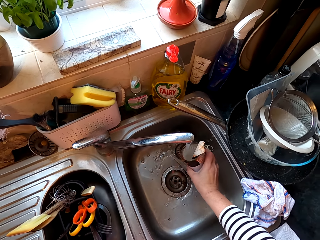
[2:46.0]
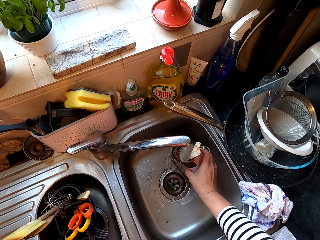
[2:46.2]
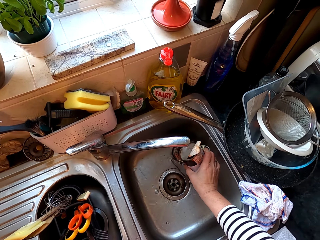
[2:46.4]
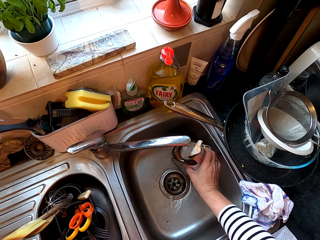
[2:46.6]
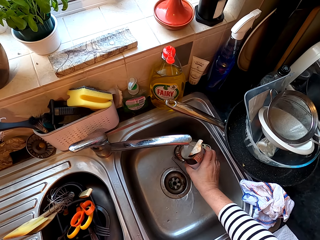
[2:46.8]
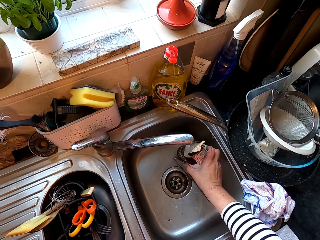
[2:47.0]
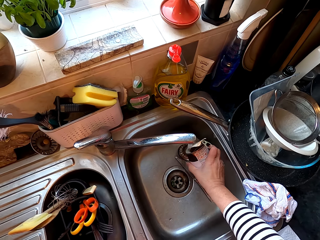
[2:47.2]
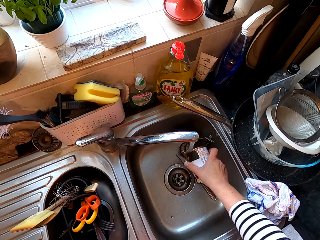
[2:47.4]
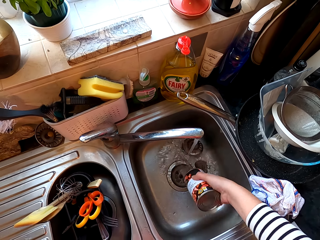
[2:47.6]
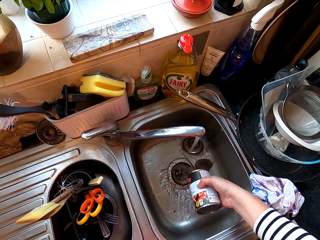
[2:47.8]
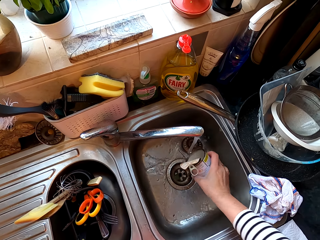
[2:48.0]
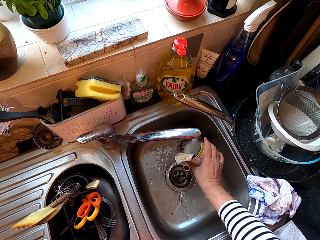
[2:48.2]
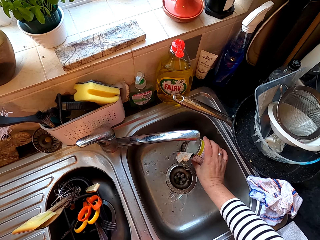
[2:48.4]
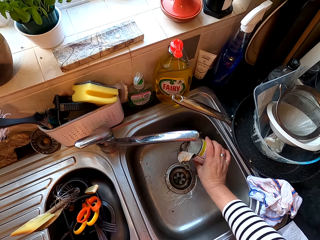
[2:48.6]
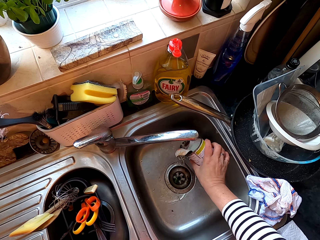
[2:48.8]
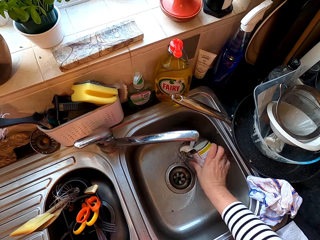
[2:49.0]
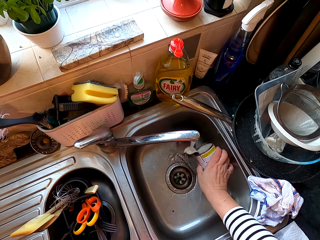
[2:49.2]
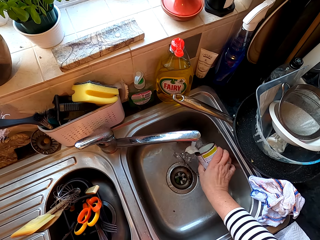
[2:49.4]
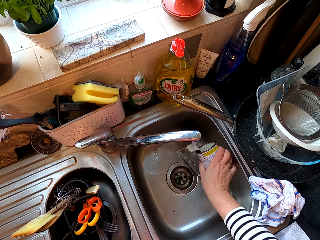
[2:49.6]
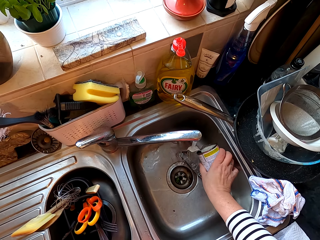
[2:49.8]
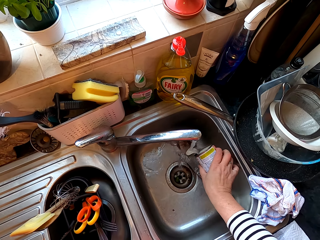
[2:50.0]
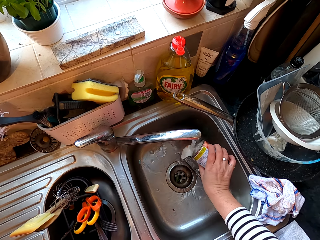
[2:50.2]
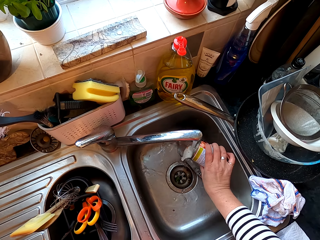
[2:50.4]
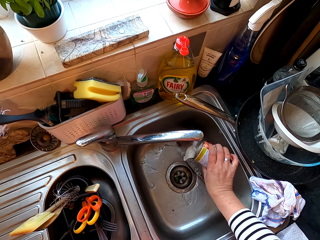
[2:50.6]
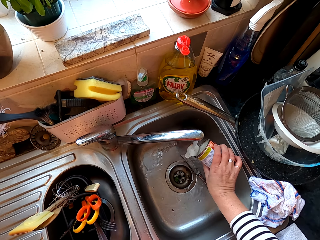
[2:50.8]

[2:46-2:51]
The camera wearer rinses the tin. They pour water in the sink. They clean the tin.

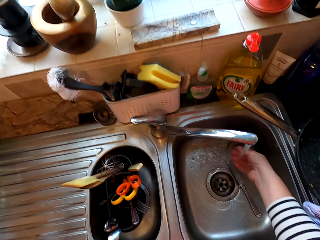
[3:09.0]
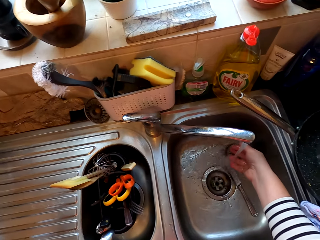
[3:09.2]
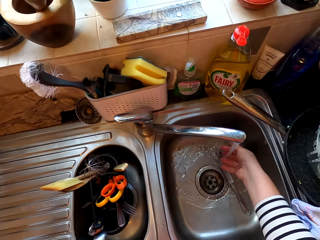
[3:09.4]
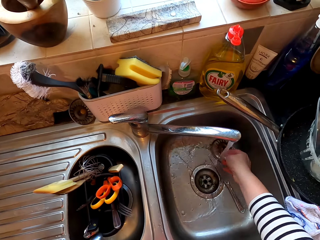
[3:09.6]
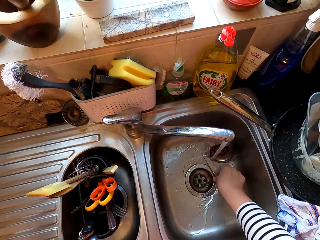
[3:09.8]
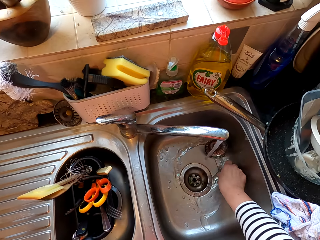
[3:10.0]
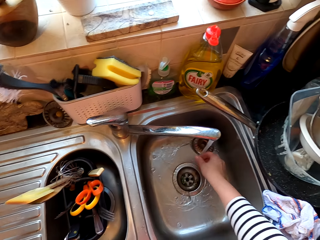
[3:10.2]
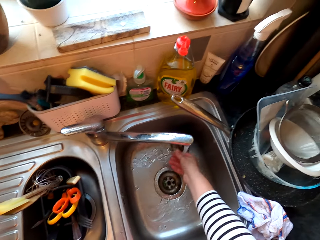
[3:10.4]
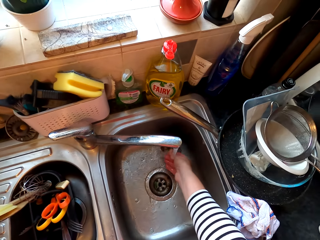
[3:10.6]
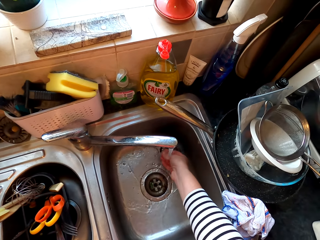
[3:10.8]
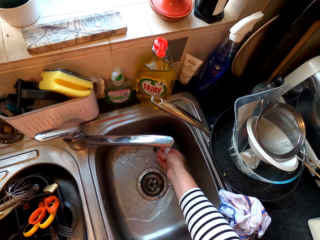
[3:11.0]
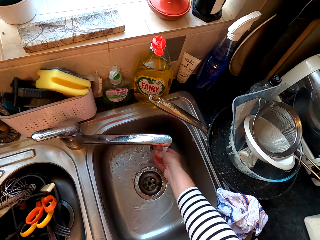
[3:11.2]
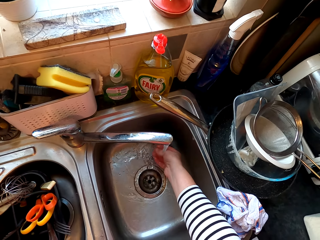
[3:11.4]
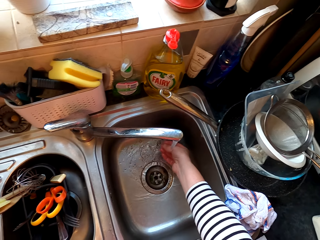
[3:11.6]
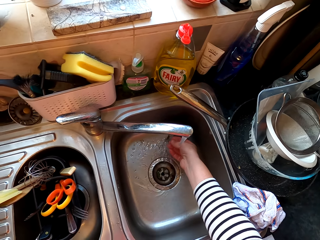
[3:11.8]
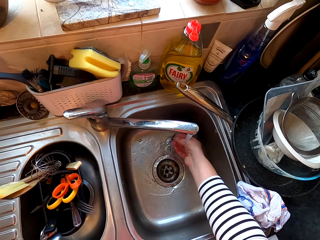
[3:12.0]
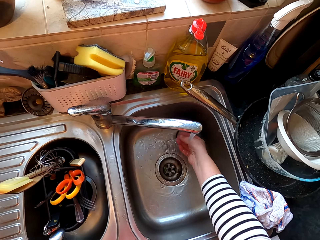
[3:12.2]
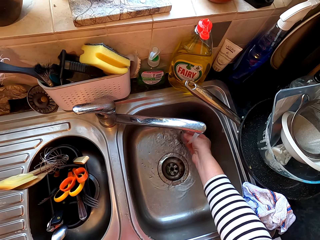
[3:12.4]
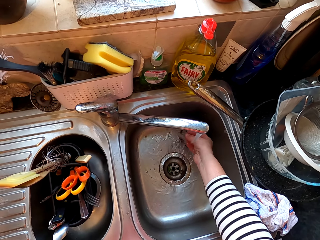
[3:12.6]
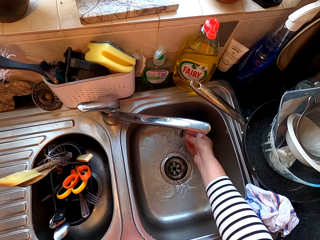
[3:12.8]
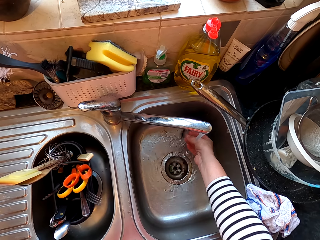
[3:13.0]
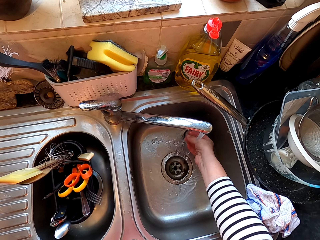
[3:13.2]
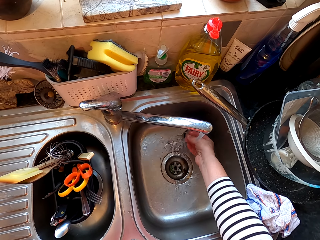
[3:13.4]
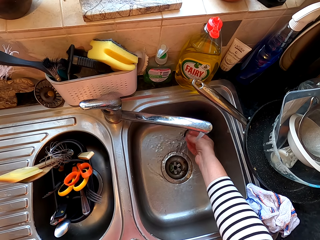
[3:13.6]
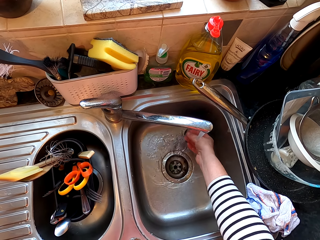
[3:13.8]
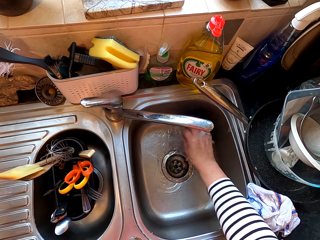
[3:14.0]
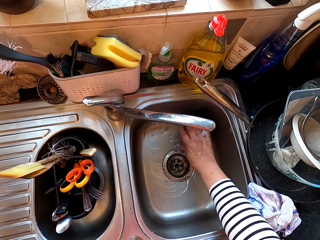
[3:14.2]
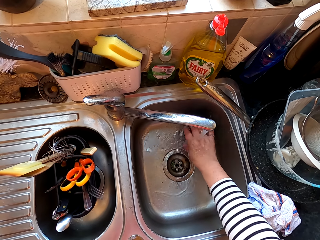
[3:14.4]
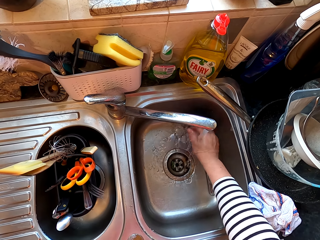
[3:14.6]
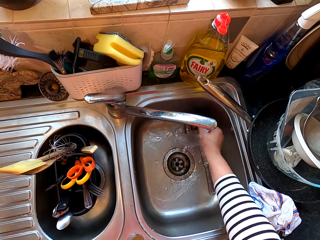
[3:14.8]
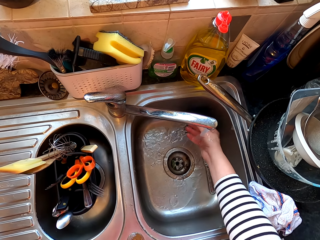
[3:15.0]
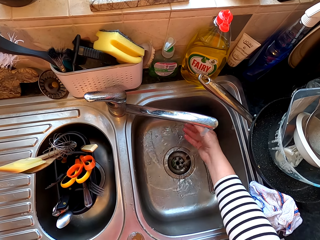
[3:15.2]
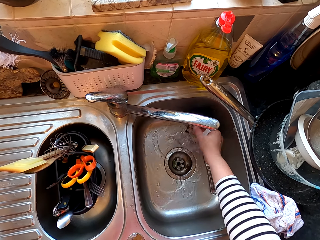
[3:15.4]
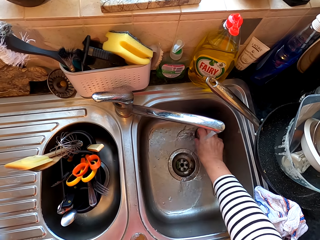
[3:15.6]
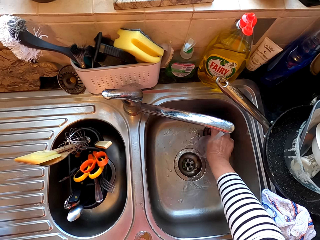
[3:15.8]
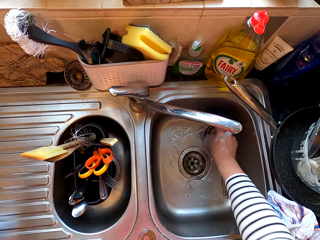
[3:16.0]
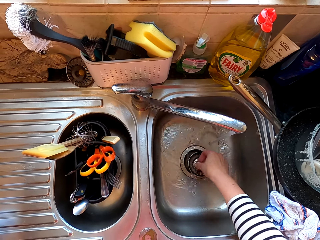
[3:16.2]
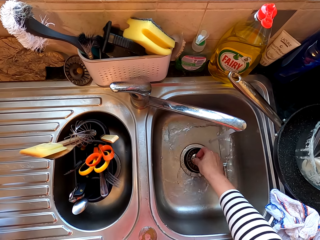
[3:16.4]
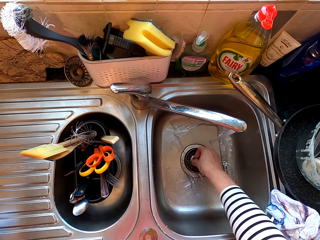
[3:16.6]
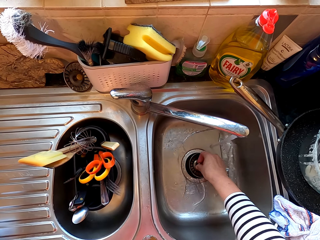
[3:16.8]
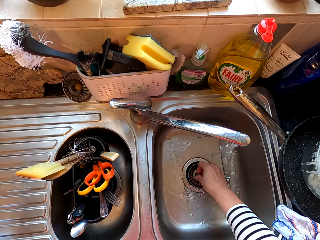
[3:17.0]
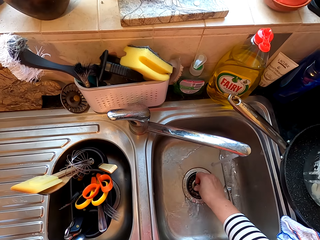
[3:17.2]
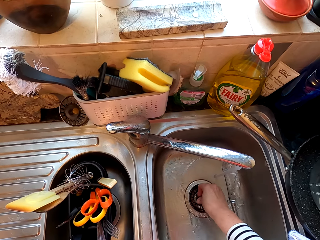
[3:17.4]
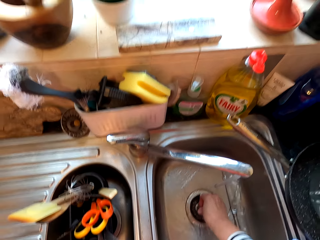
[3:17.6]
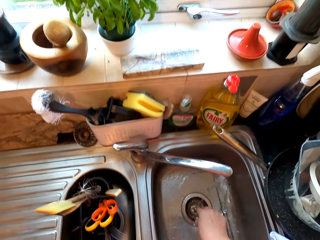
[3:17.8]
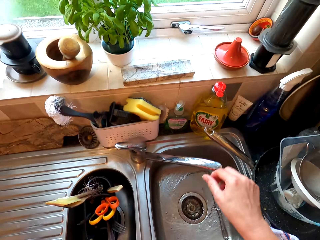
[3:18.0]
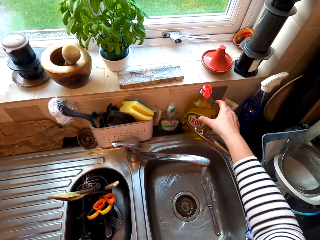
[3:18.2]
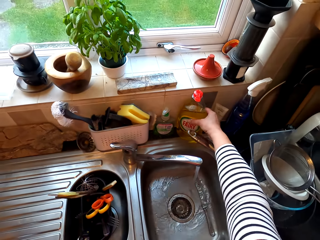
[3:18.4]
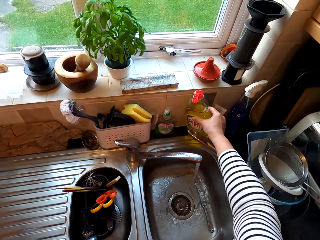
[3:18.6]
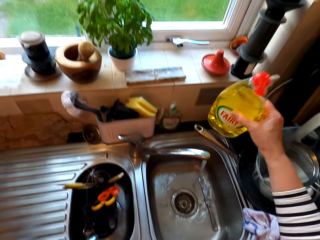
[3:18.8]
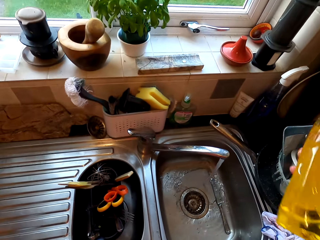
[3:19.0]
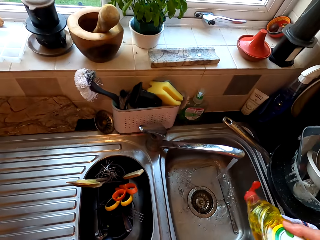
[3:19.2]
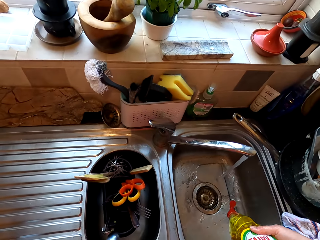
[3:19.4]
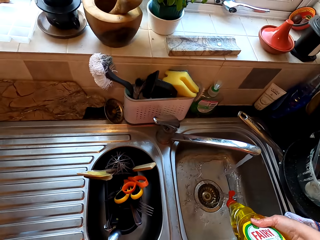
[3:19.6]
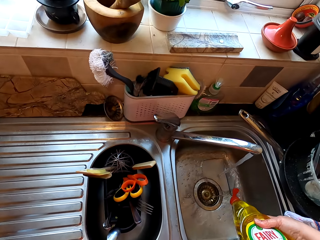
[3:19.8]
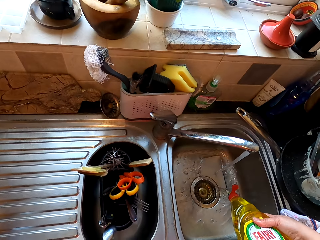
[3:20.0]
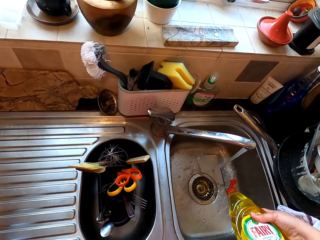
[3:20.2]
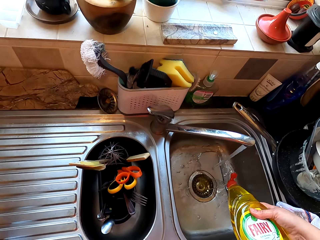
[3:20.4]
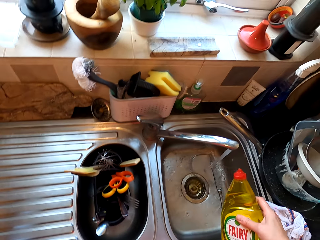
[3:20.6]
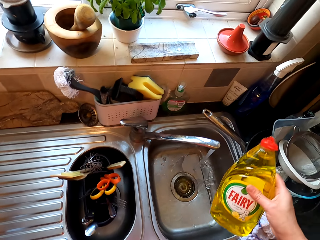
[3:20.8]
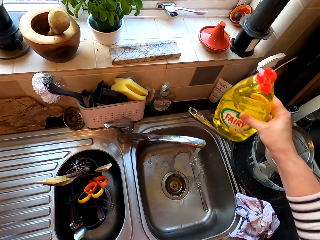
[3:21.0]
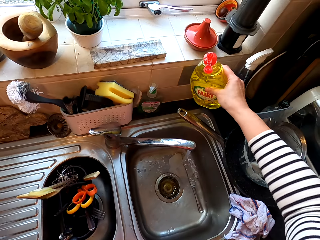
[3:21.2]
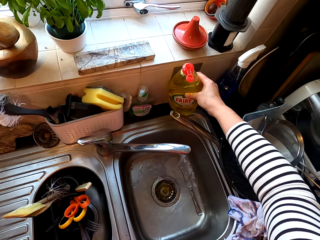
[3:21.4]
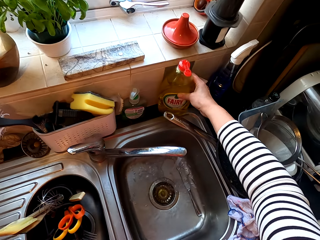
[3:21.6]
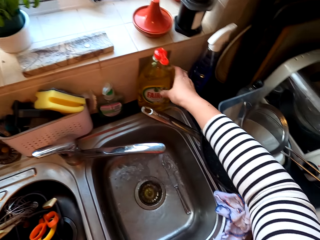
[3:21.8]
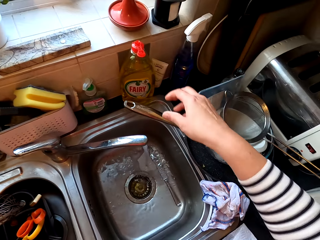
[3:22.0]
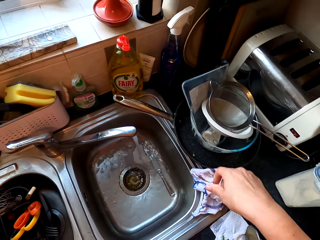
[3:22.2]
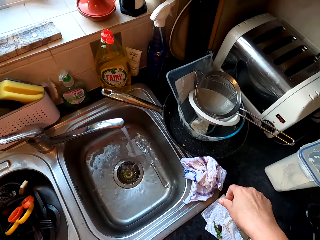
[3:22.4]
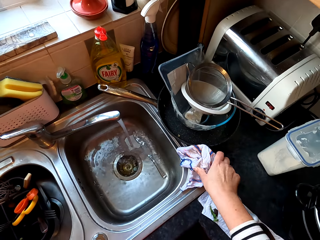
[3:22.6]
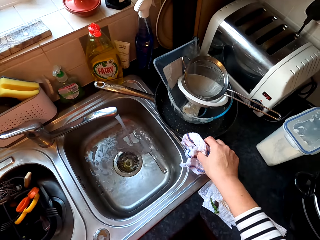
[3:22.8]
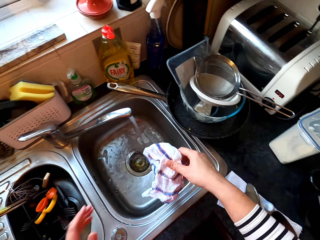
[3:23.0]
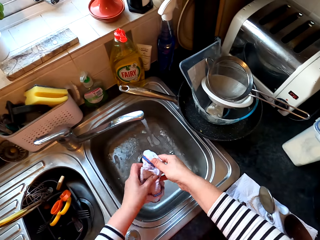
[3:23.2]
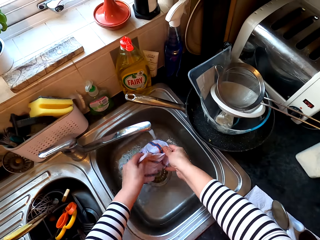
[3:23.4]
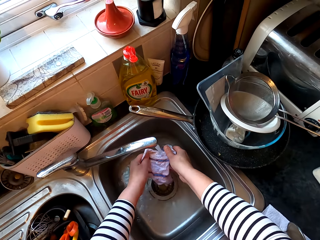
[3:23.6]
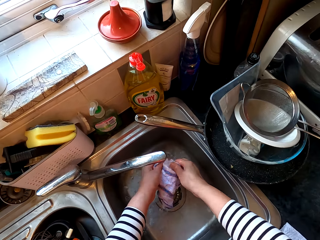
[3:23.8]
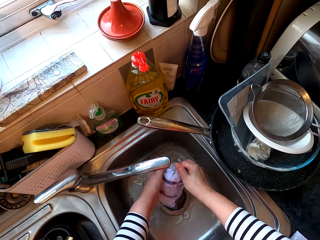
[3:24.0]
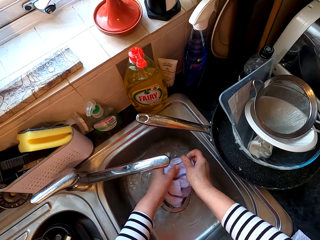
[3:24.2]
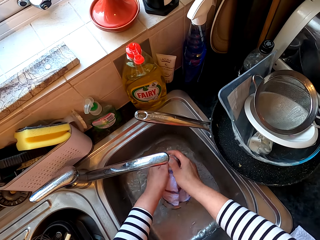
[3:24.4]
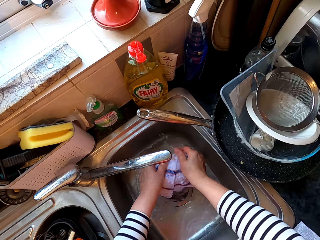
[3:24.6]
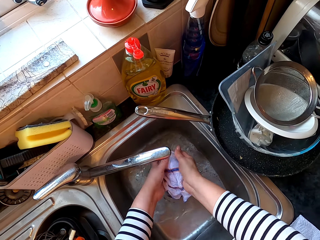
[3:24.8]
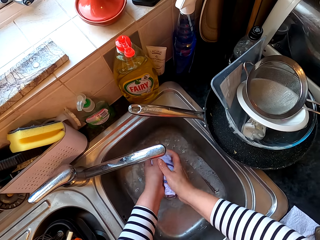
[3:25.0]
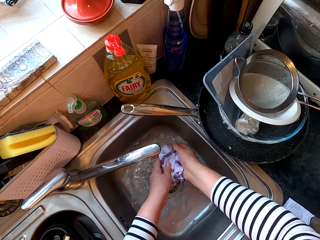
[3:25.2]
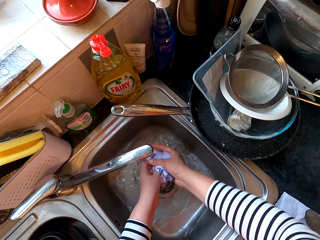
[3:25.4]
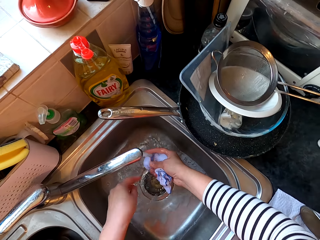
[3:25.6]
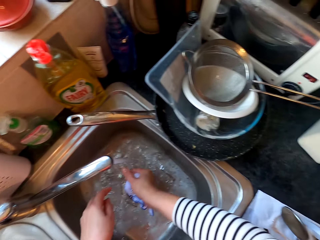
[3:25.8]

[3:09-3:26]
The camera wearer moves the knife. They return the sink part. They fix something at the sink. They pick up the bottle of soap, put the soap in the sink, and put the bottle of soap aside. They rinse the cloth or kitchen towel.
